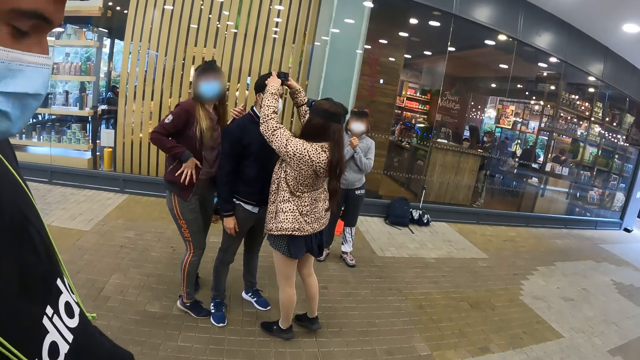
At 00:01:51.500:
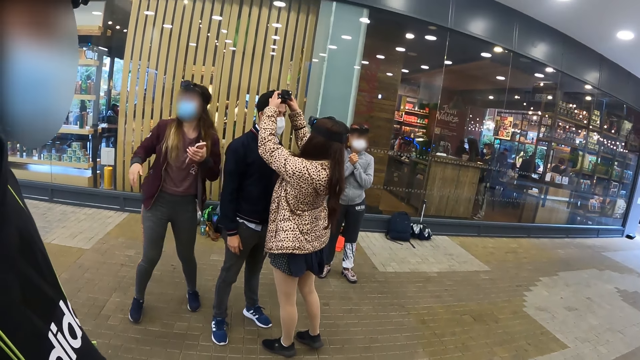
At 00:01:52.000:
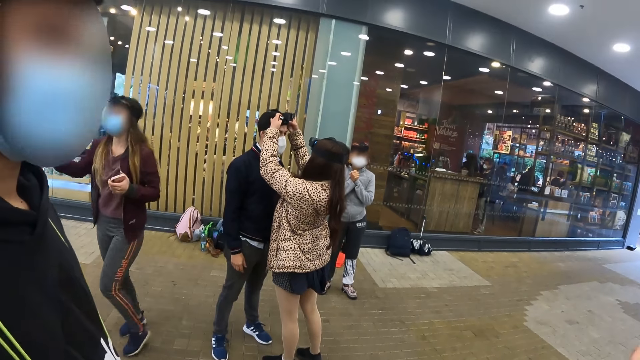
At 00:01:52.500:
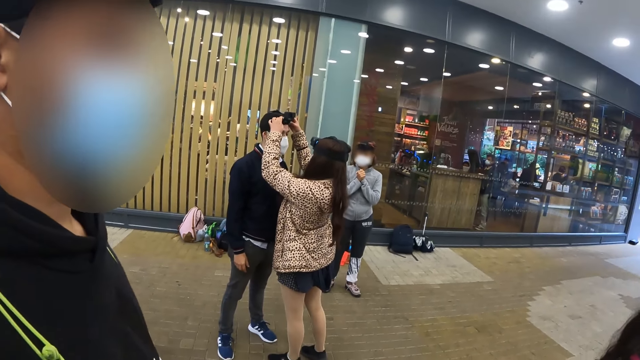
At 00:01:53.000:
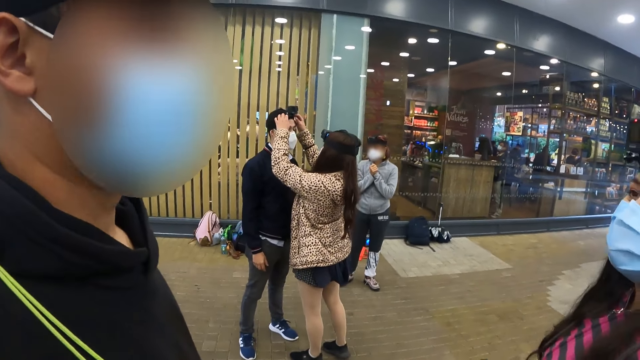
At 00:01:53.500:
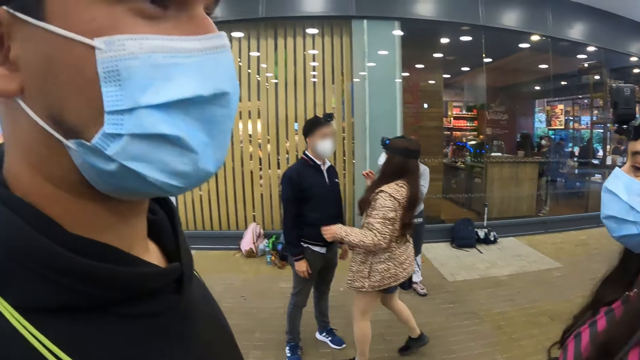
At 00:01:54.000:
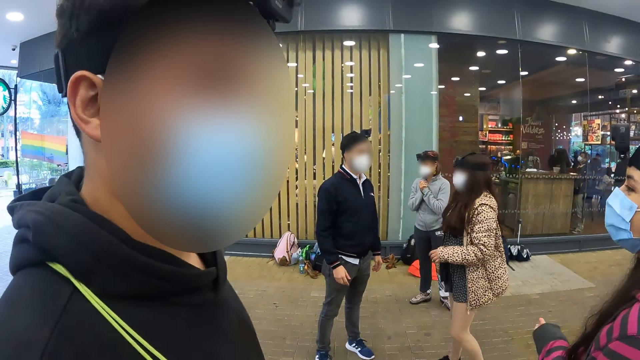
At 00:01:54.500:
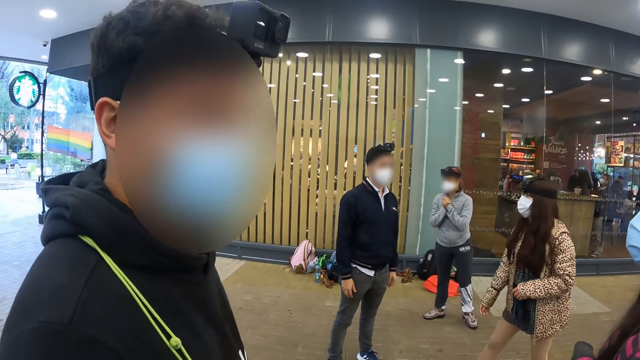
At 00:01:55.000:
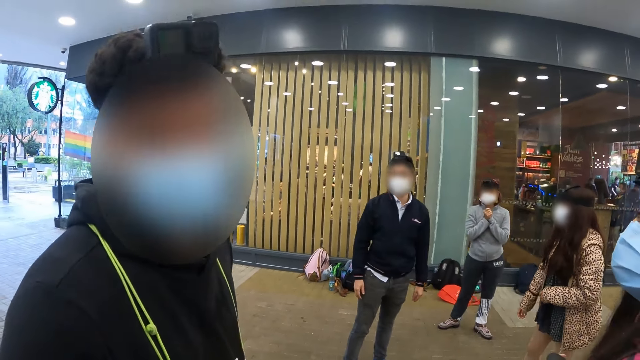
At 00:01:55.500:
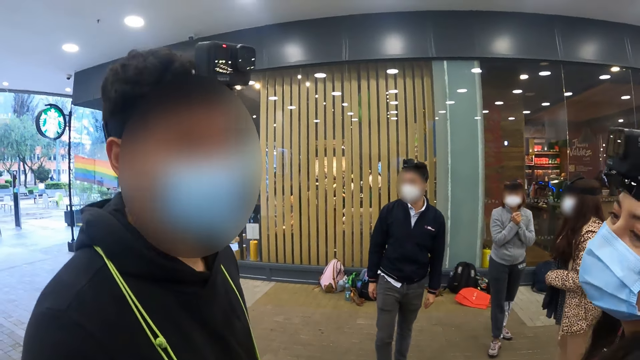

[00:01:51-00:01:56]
The camera wearer looks at a woman. They interact with a man.

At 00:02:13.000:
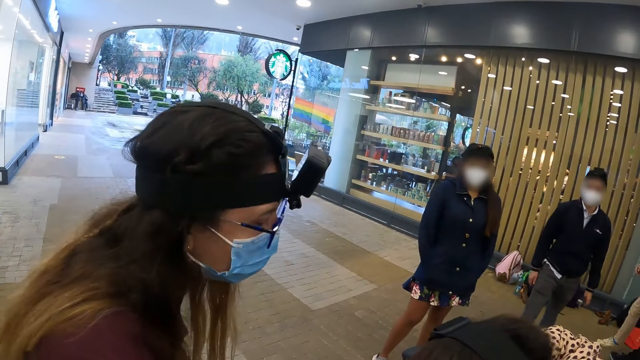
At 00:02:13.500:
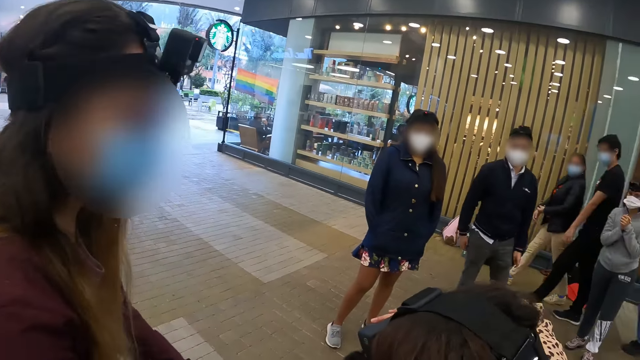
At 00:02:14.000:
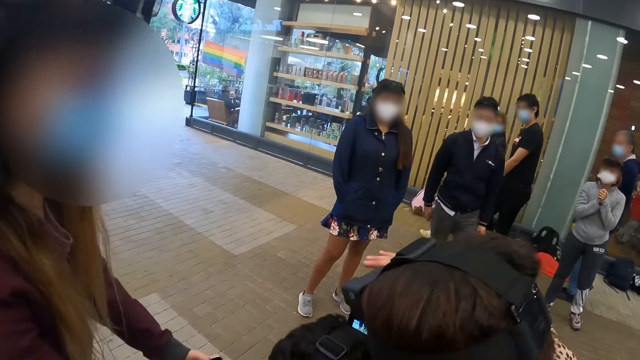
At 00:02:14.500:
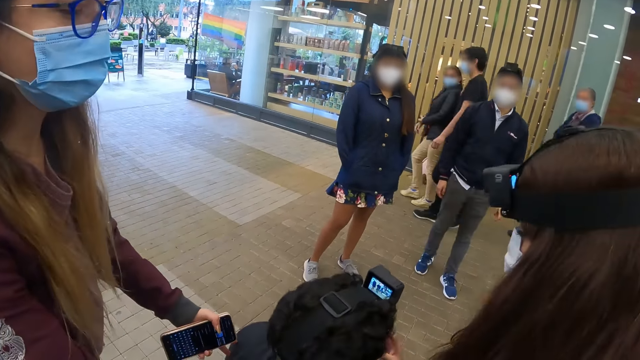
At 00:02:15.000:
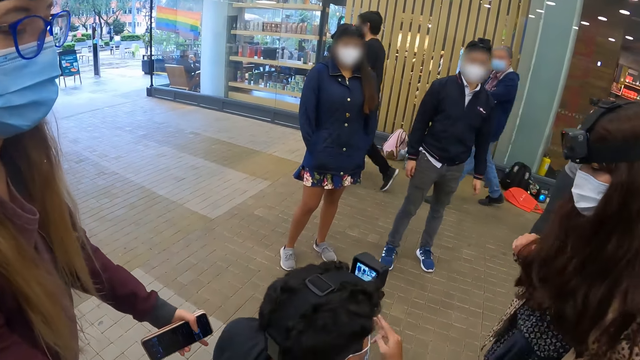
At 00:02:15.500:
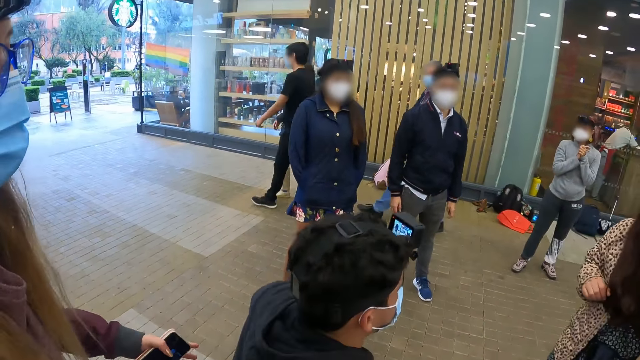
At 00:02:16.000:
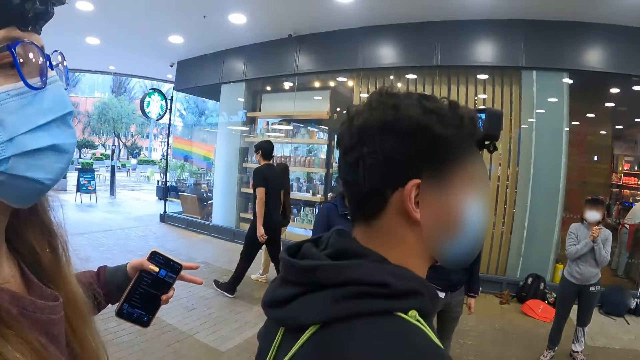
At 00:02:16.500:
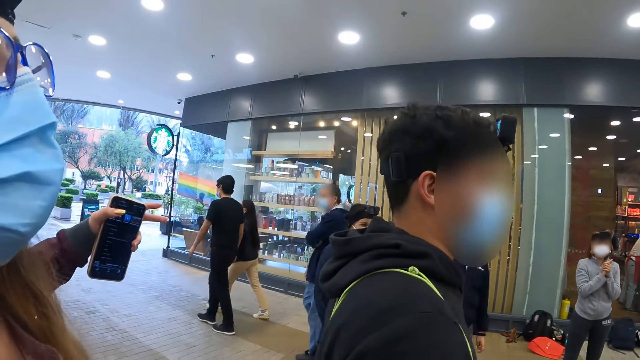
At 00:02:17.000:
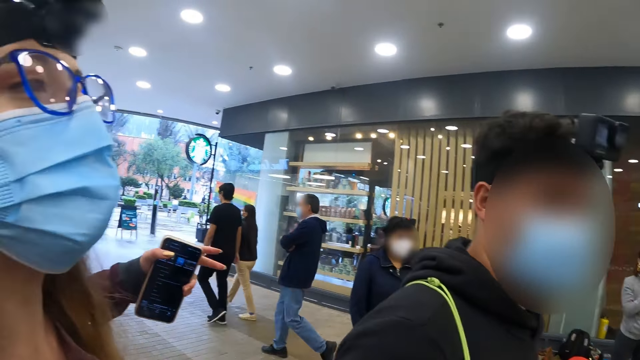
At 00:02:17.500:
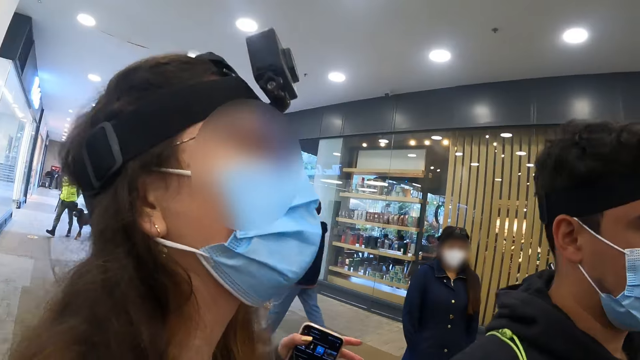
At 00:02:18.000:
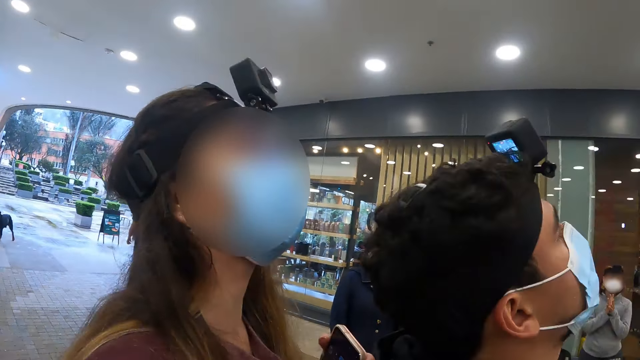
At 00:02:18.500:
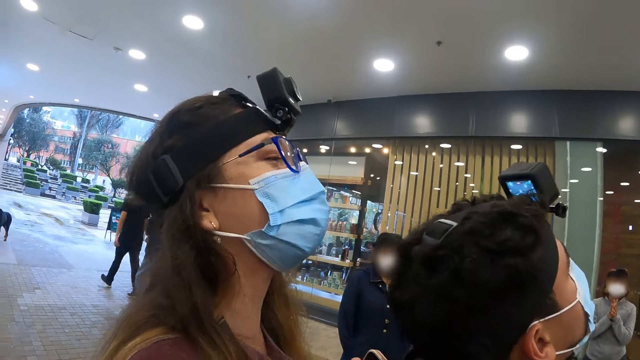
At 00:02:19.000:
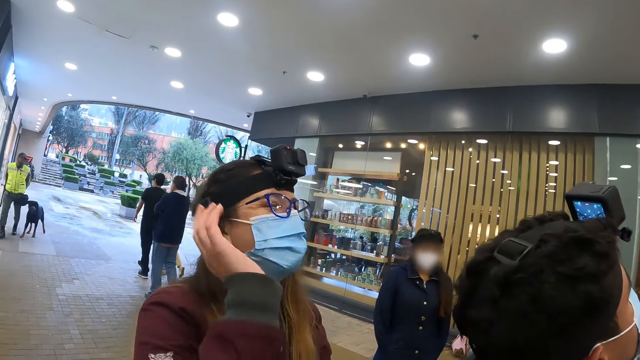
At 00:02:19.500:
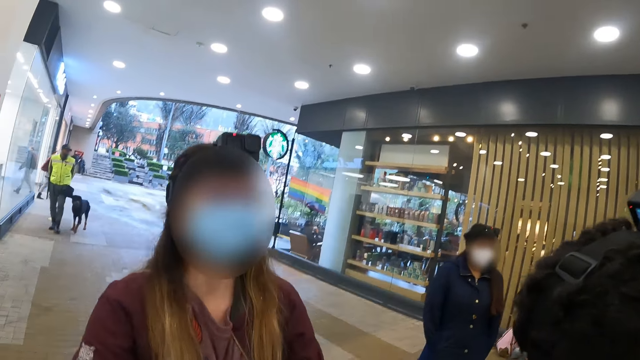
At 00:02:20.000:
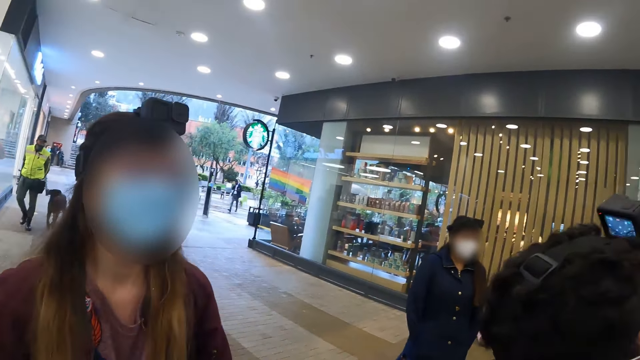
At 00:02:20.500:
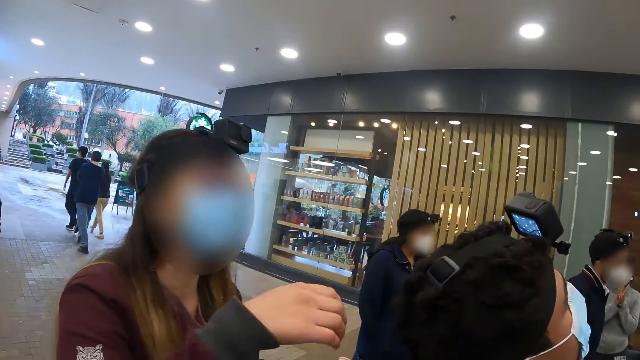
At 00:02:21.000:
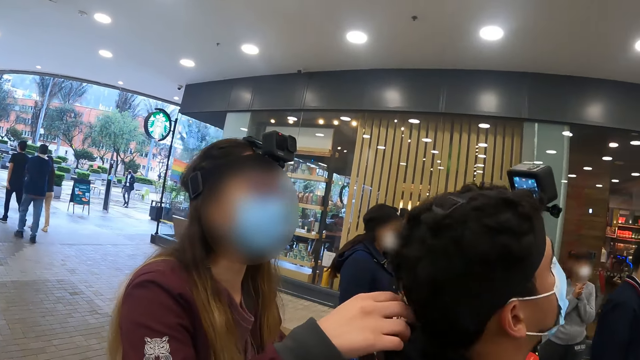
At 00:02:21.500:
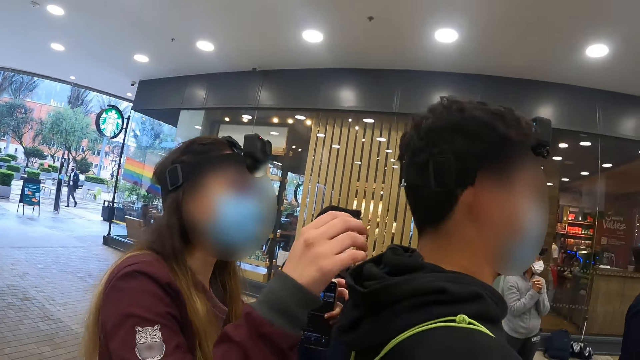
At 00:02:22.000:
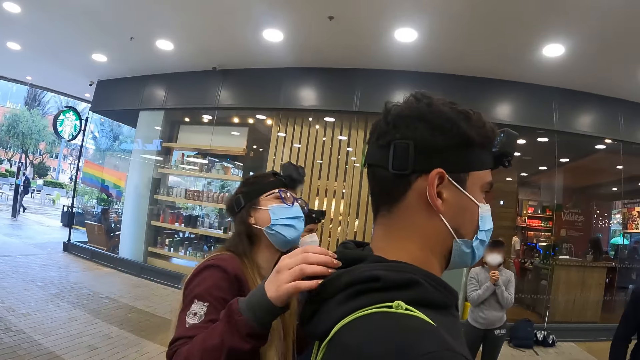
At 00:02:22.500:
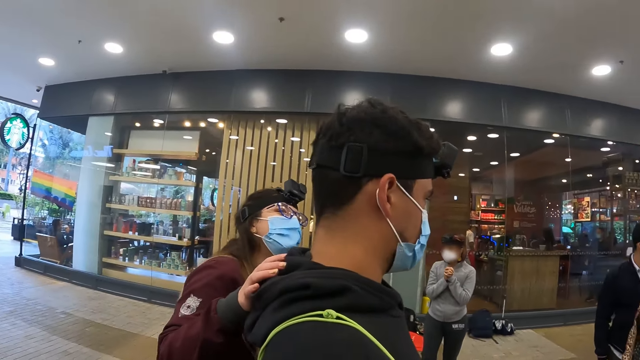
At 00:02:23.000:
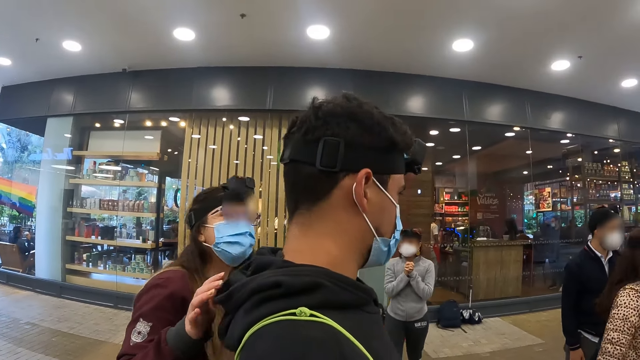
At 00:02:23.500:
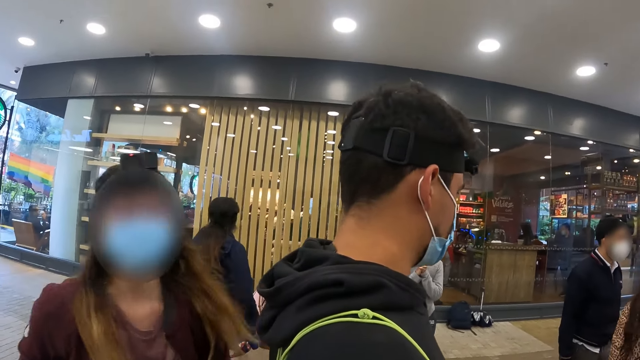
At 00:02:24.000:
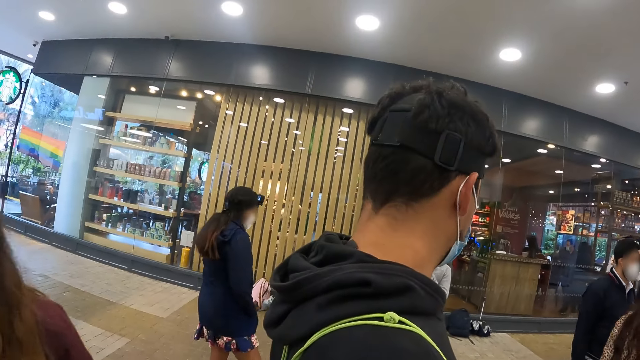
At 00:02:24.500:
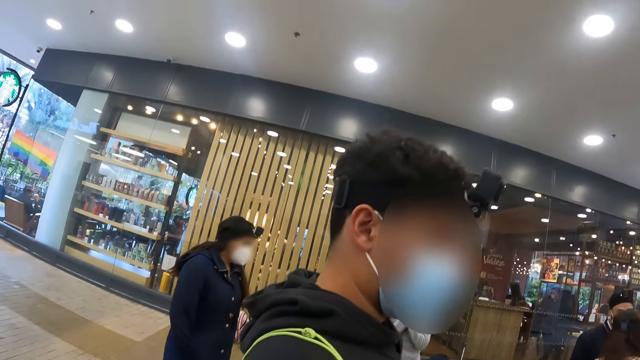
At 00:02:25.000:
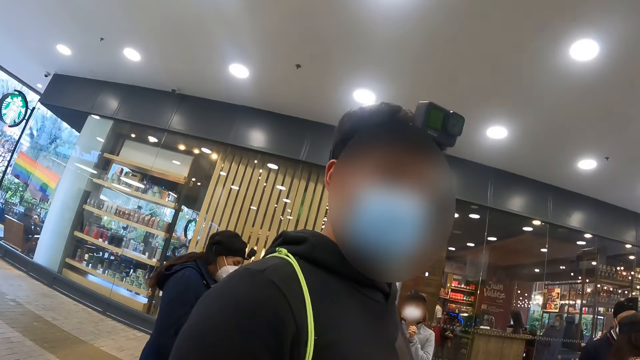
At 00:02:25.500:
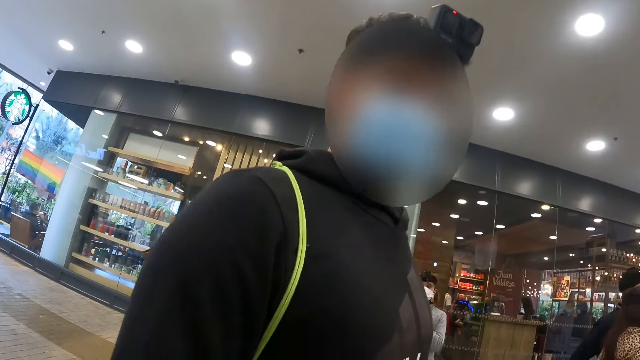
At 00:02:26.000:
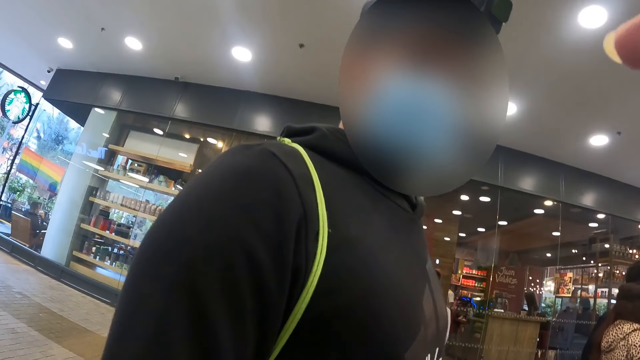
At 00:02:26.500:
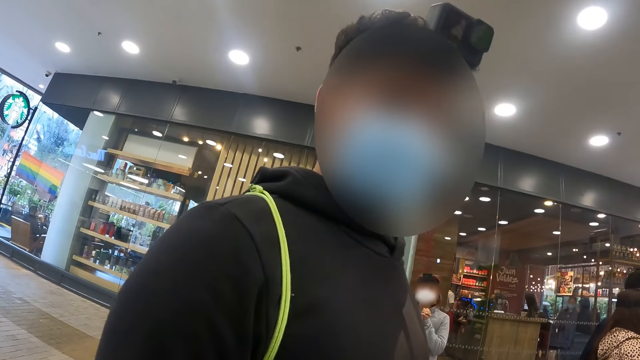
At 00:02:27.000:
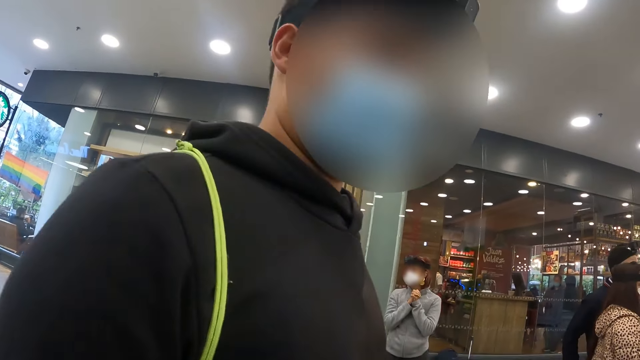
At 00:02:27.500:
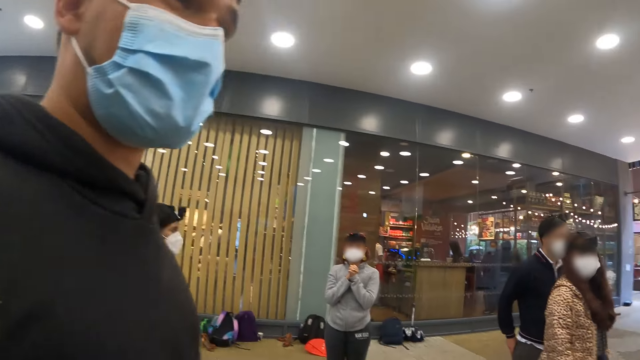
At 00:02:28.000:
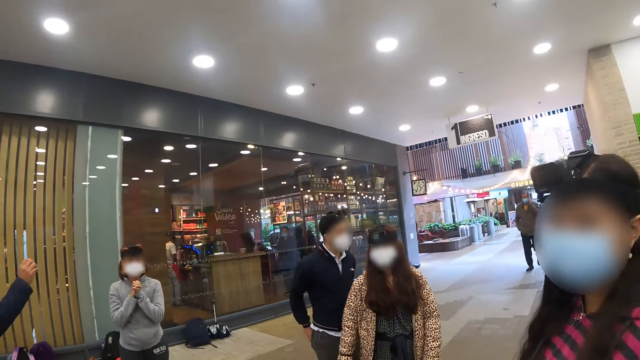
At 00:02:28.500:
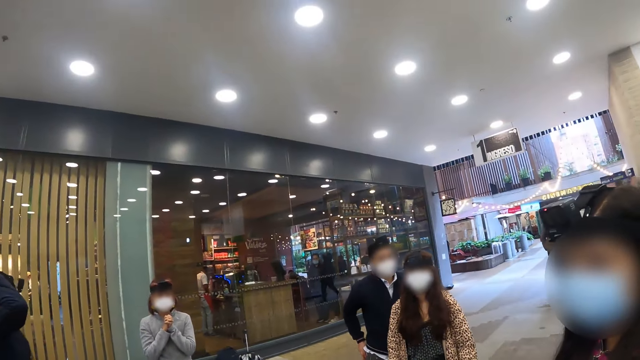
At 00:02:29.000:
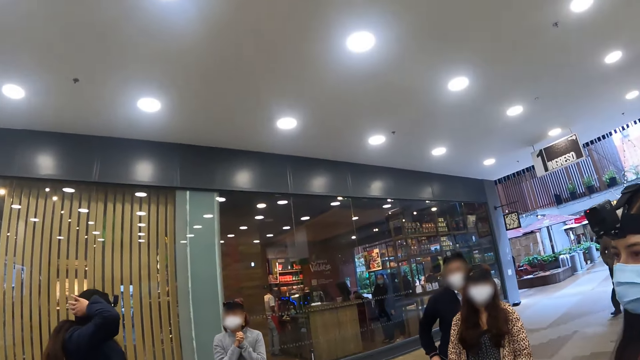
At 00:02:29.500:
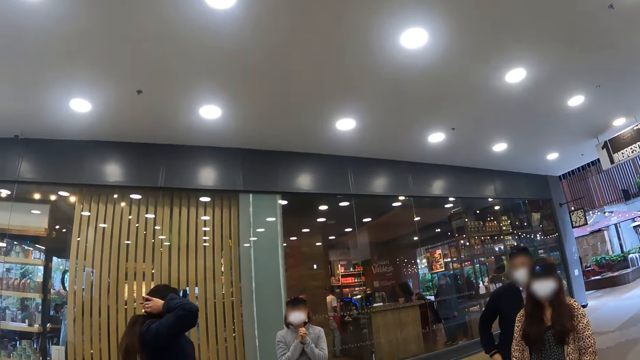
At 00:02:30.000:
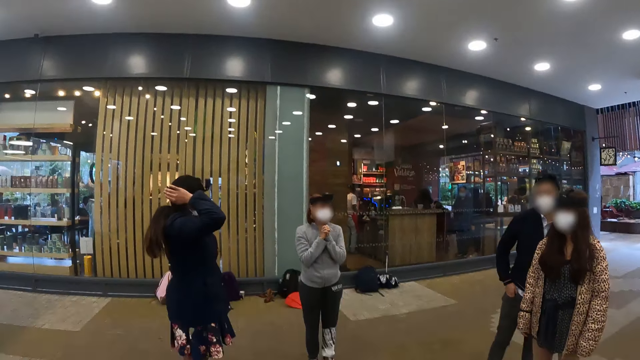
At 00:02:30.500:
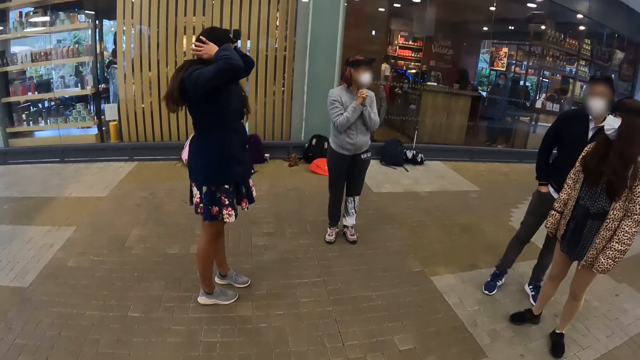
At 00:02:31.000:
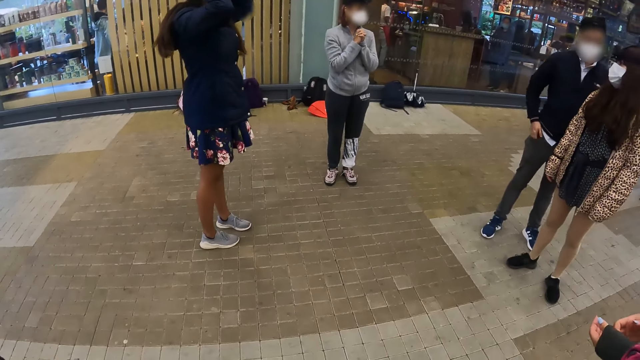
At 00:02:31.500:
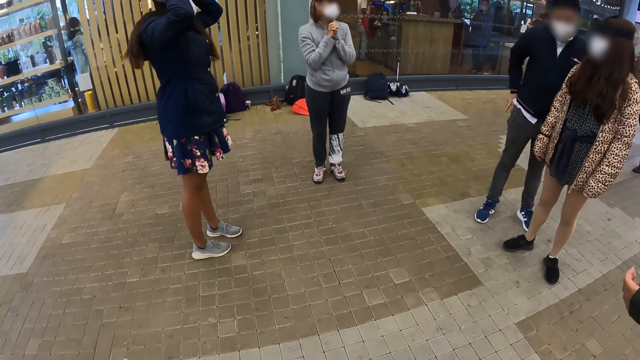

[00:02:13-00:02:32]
The camera wearer looks at a woman. They look at a man. They look at the woman. They look at the man. They talk to a person. They look around.
